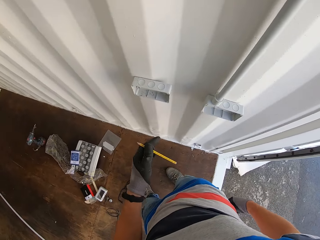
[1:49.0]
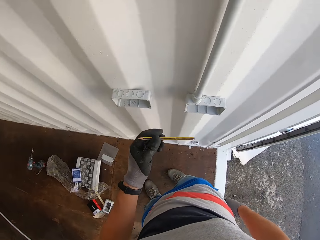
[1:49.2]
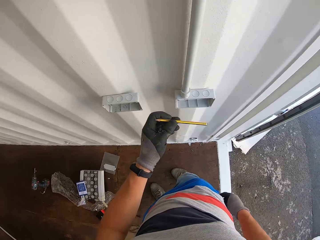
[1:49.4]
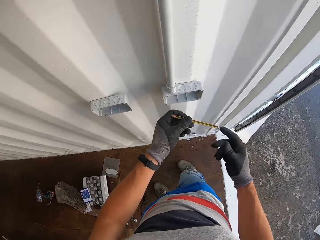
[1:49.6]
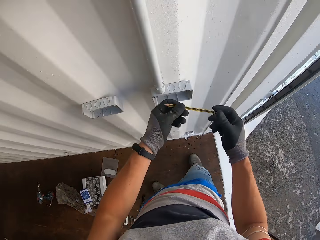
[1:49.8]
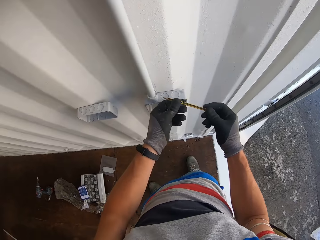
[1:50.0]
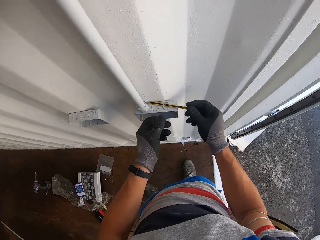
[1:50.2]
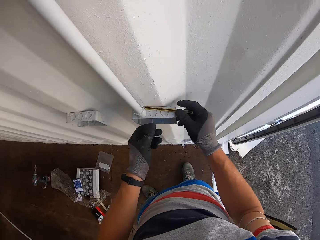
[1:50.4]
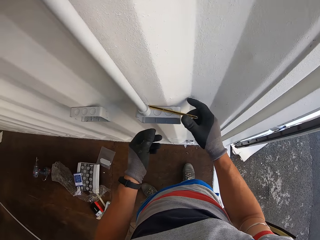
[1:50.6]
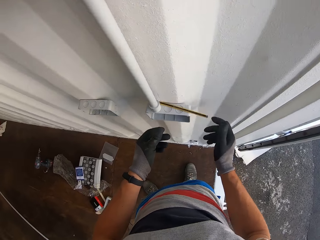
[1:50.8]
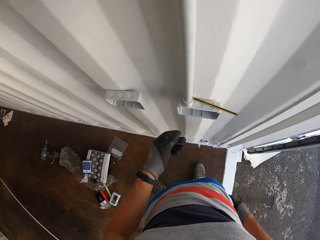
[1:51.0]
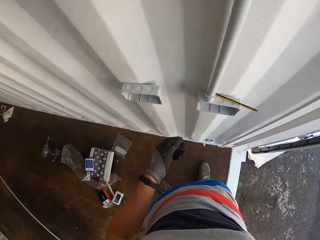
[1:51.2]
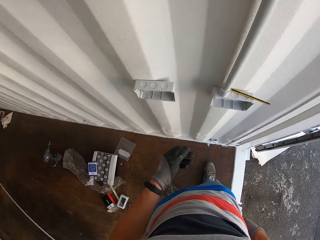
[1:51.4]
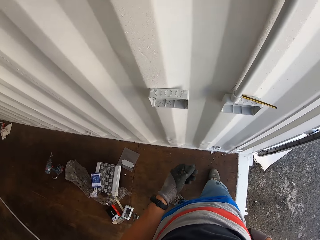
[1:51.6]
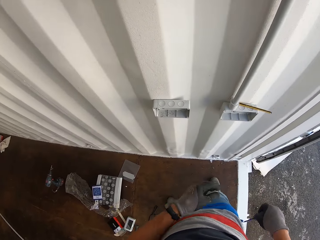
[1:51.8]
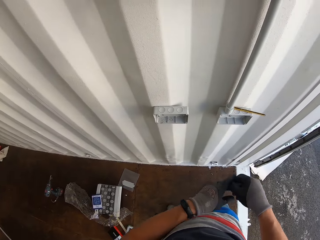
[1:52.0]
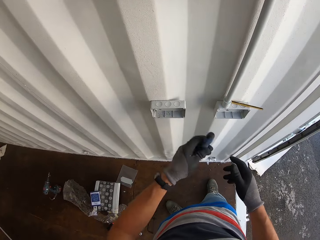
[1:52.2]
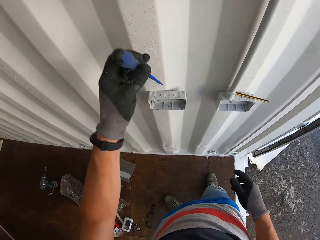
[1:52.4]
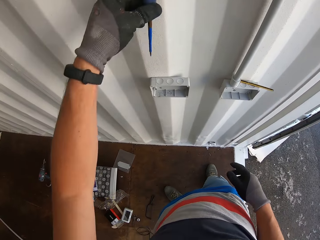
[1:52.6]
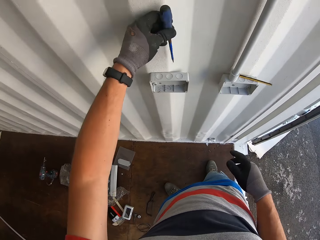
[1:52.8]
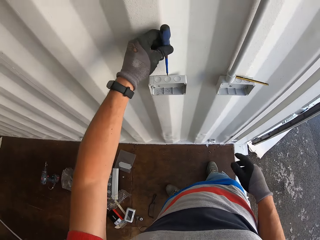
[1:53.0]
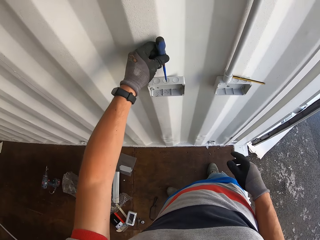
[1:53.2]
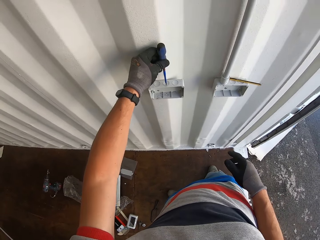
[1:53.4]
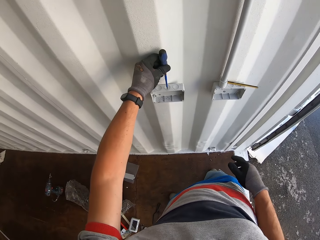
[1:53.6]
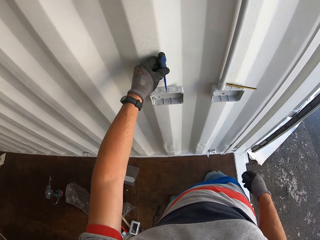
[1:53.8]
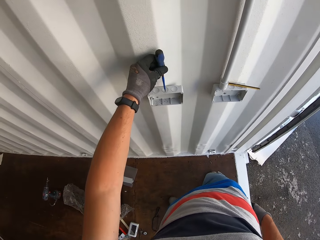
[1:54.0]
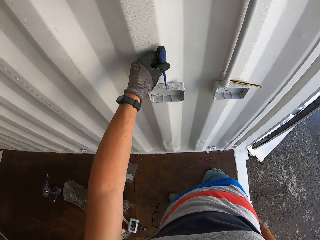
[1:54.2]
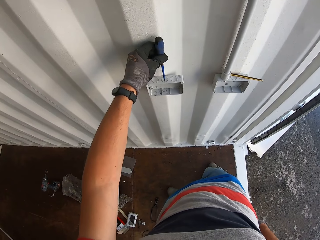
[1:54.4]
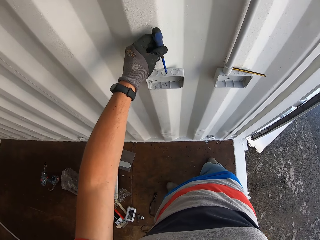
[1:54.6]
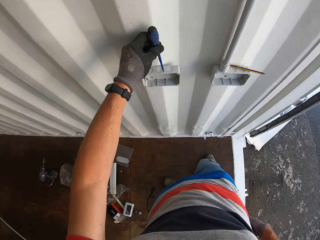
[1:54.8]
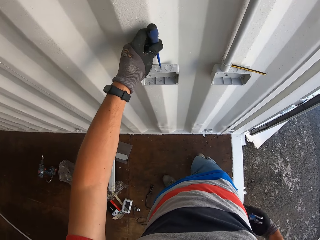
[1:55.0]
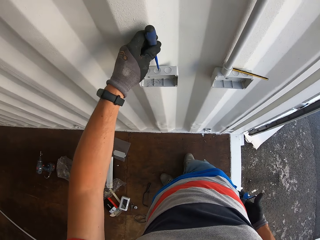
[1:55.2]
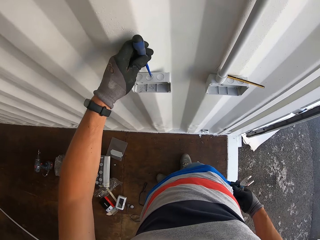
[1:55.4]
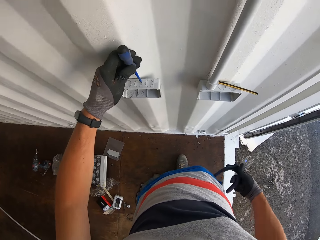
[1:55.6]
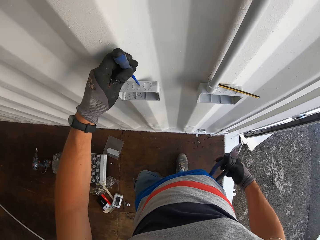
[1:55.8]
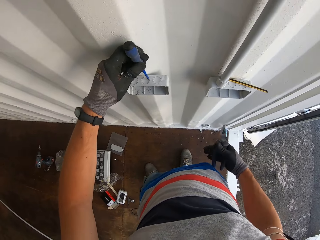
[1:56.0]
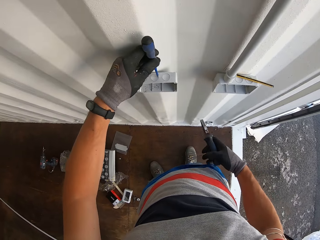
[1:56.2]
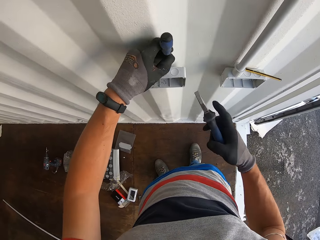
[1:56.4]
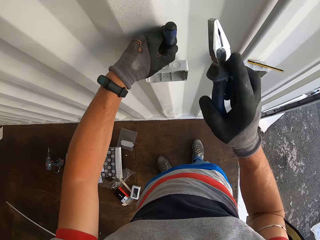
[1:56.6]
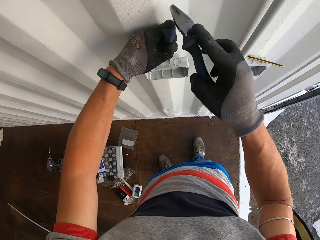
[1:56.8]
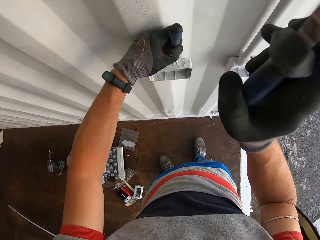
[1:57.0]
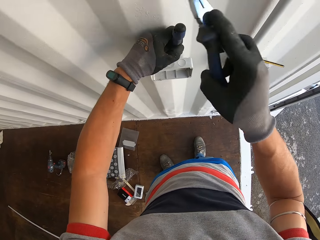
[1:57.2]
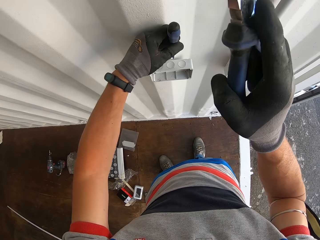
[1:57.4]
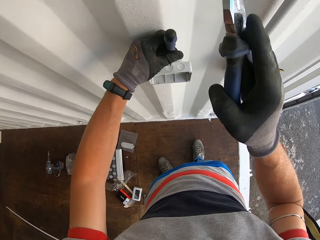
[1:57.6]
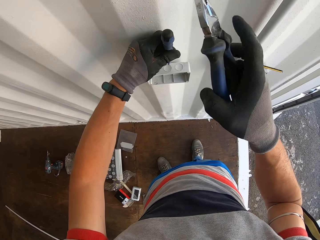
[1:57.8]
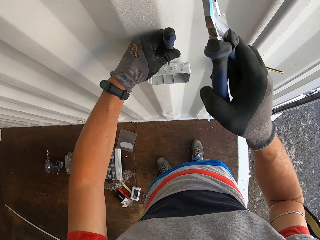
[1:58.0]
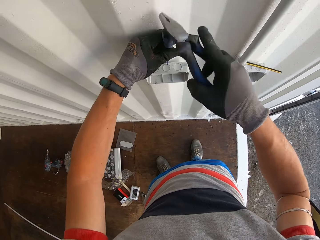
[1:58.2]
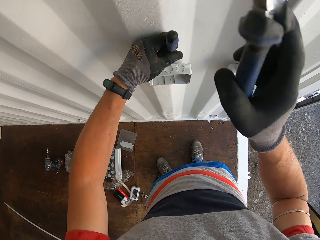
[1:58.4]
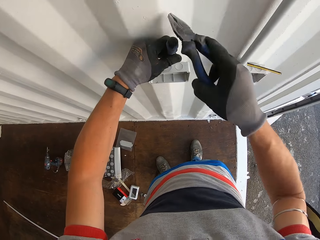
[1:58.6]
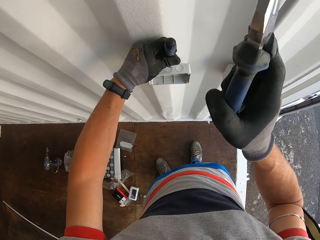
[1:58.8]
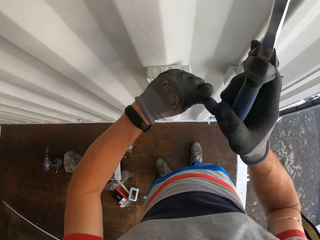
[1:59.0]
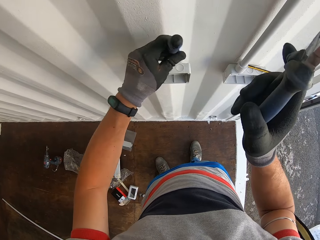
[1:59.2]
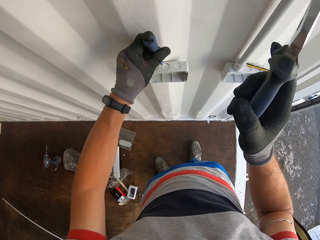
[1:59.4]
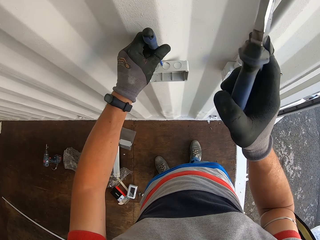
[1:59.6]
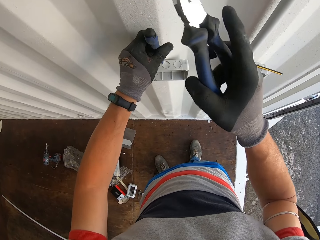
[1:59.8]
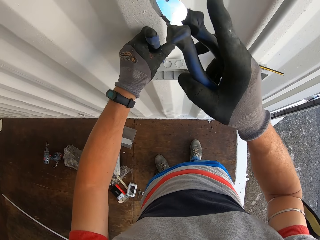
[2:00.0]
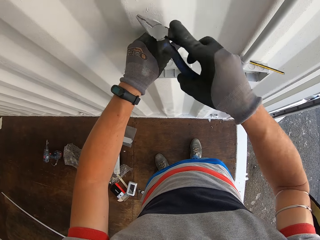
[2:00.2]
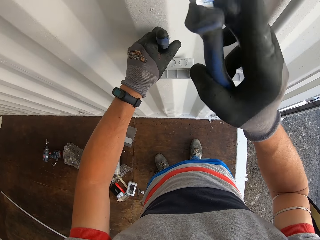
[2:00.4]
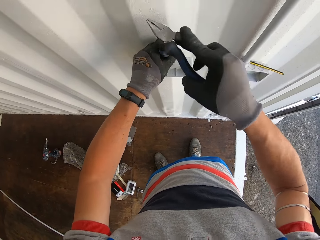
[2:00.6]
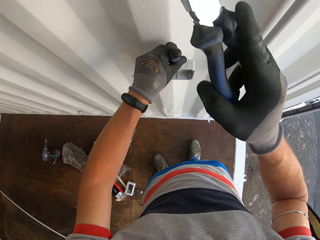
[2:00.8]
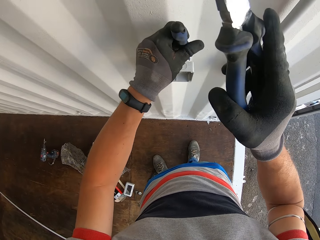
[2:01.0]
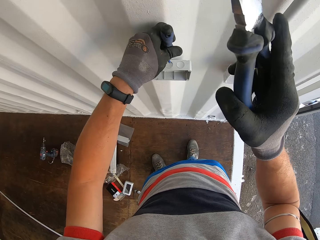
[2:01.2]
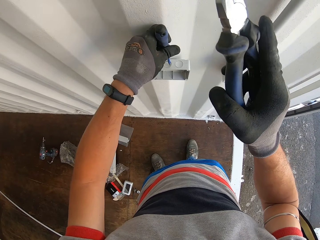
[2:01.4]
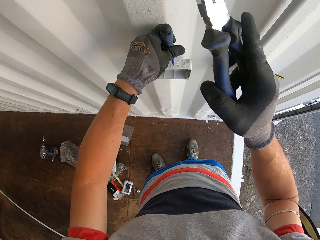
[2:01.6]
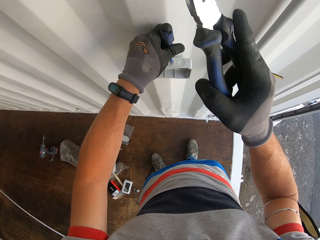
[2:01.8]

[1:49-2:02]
The camera wearer puts a hand in the pocket. They put the pencil on the cable box or switch. They pick up a screwdriver from the pocket. They put the screwdriver on the switch. They pick up pliers. They punch the hole. They hit the screwdriver using the pliers.

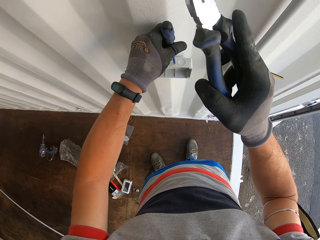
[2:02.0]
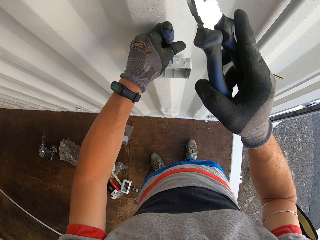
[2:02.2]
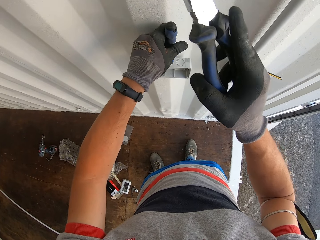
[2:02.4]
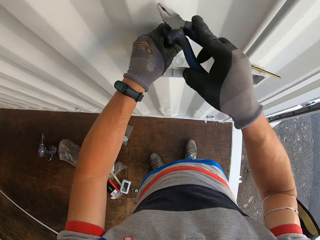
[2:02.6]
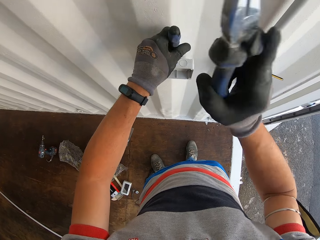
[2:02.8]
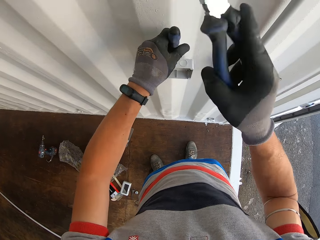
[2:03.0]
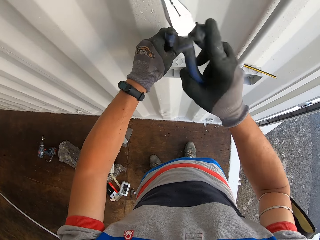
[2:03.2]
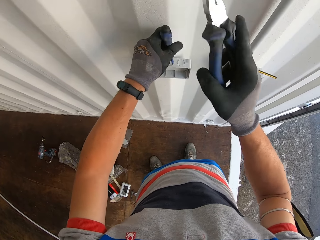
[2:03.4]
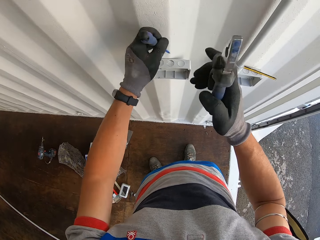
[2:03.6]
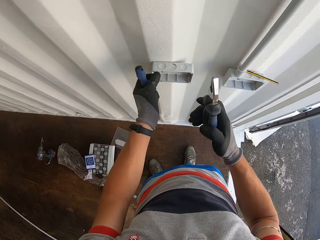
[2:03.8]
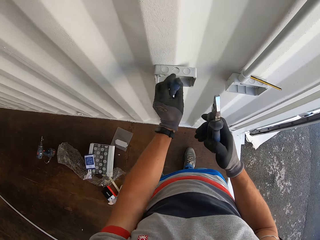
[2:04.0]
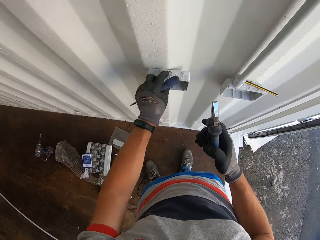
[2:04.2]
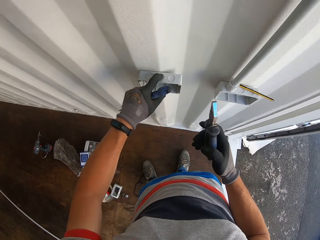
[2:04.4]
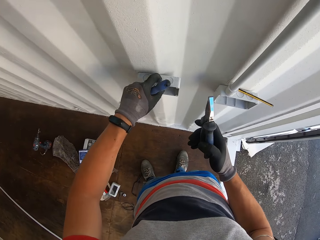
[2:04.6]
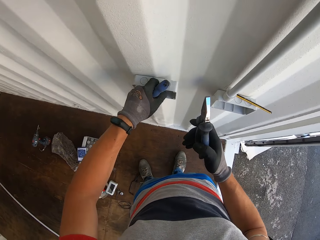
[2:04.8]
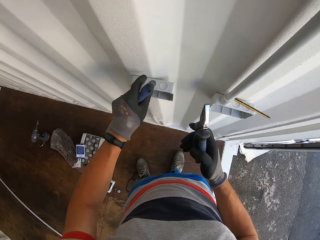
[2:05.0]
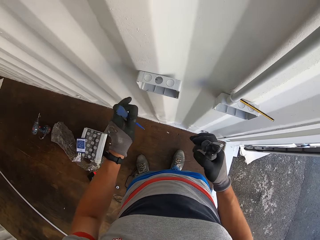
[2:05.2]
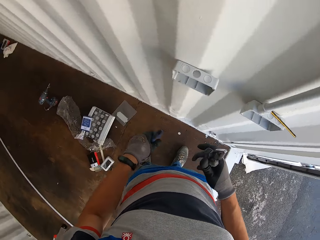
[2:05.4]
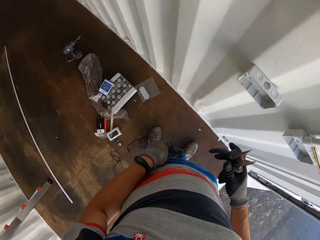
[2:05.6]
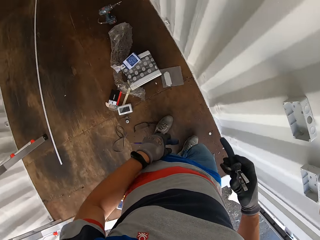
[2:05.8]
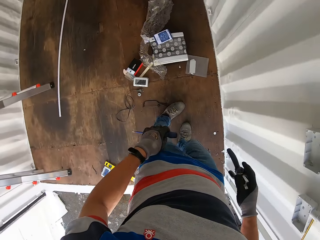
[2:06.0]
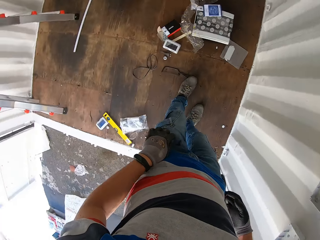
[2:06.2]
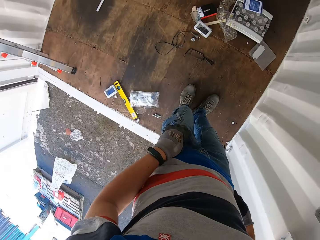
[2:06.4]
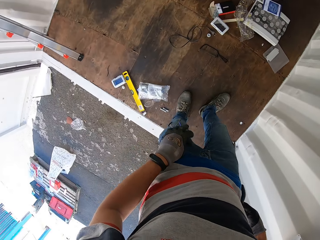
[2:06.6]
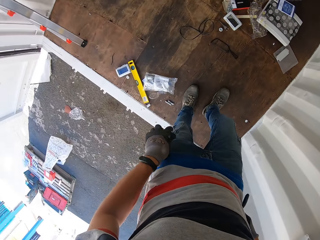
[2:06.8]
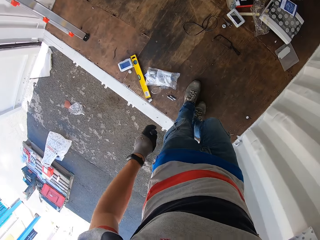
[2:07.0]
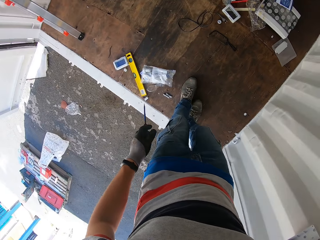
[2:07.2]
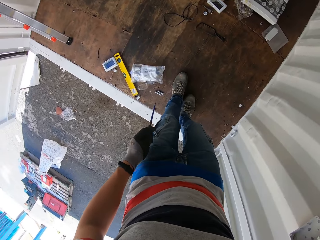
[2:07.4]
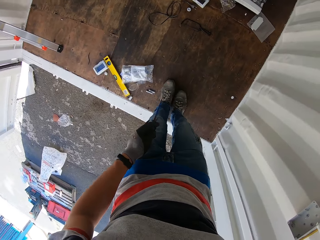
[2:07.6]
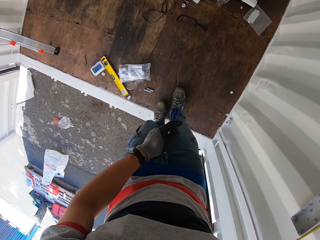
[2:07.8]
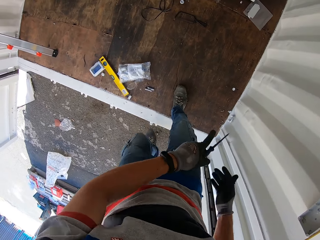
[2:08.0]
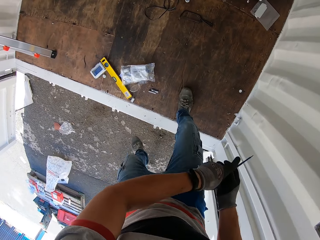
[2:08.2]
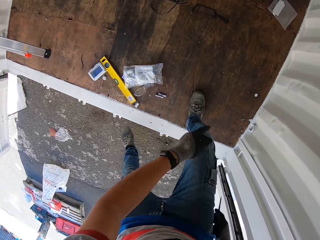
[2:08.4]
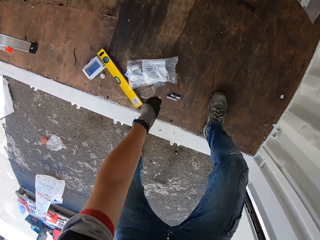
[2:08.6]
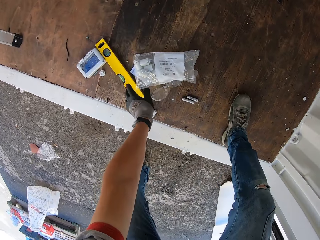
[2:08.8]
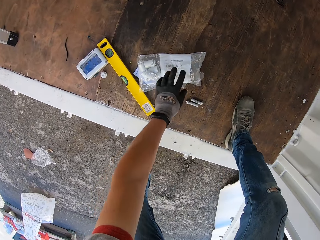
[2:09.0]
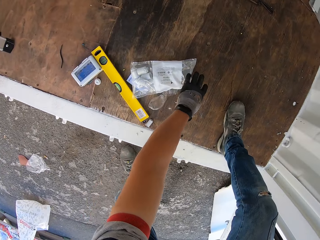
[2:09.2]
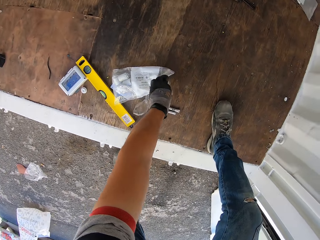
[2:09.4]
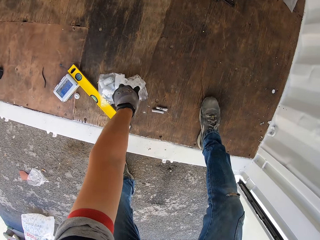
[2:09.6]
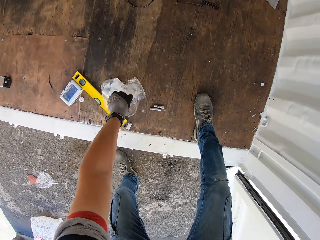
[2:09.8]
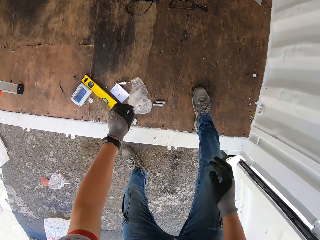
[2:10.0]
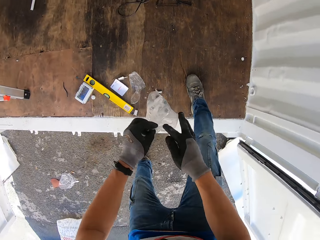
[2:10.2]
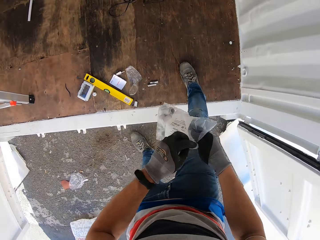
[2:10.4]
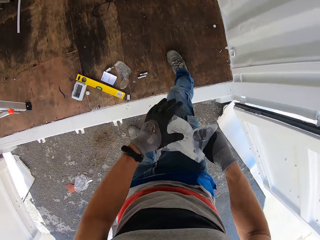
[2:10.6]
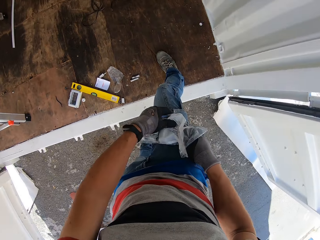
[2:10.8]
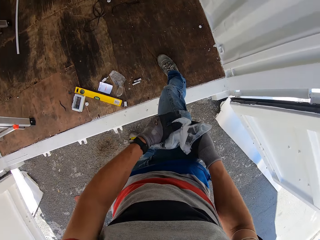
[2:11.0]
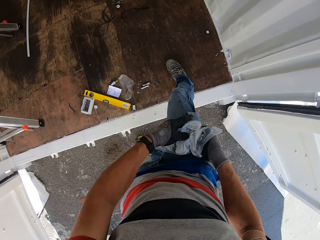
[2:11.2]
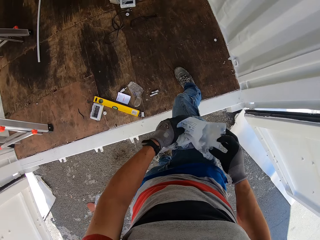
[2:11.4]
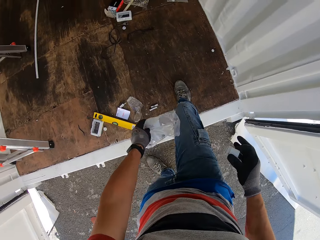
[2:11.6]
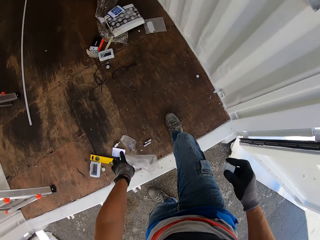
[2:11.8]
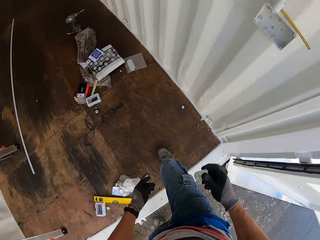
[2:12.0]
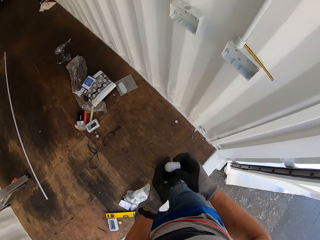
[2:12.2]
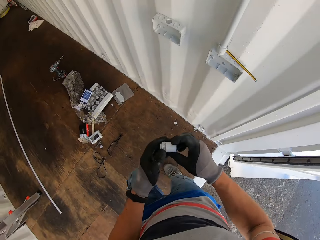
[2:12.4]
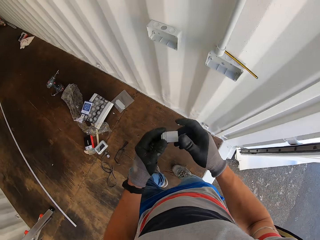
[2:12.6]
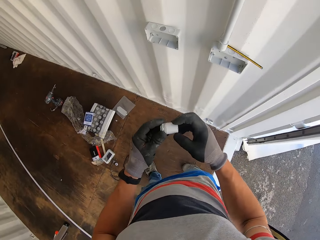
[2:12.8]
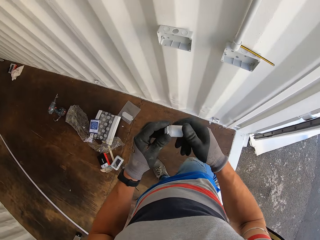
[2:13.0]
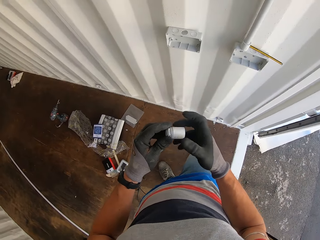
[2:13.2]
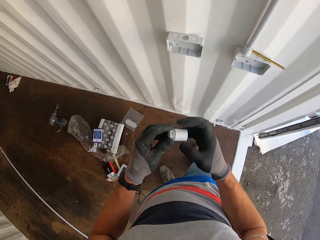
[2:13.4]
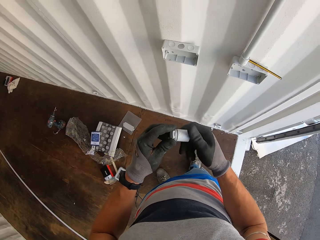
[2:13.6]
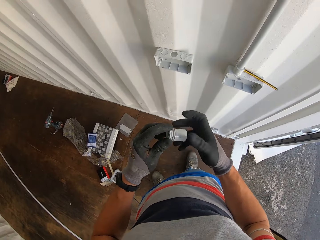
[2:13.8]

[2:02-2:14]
The camera wearer puts the pliers in the pocket. They put the screw in the pocket. They pick up a packet of conduit fittings. They remove a conduit fitting or cable pass from the packet. They open the cable pass.
